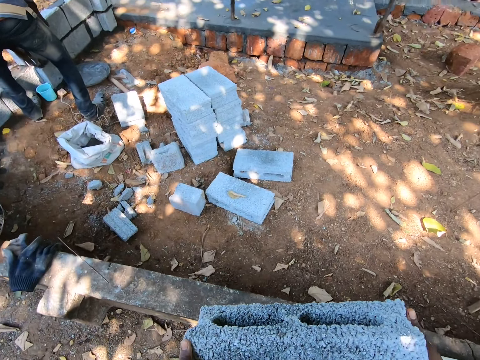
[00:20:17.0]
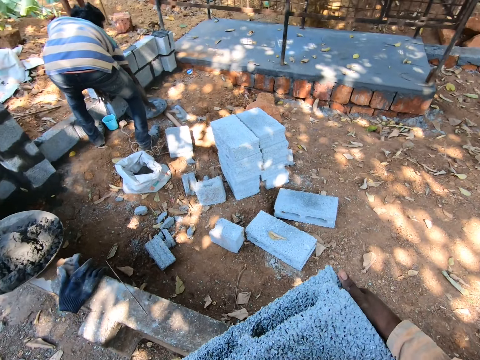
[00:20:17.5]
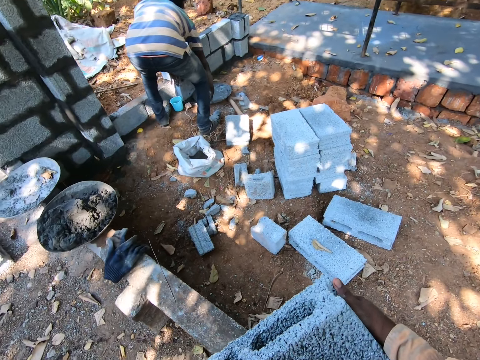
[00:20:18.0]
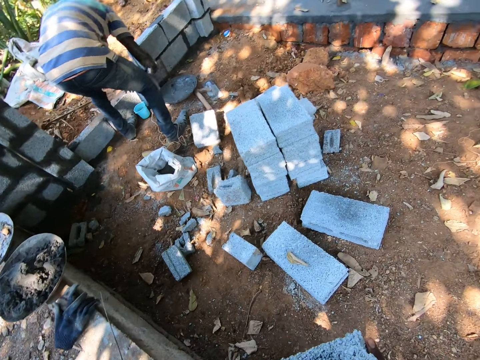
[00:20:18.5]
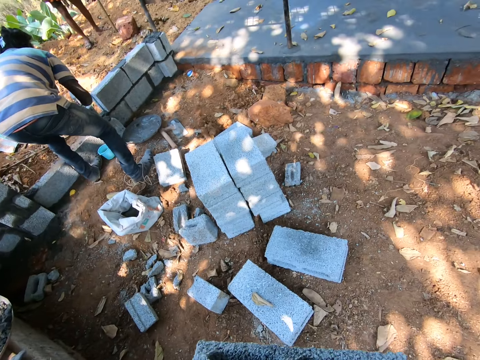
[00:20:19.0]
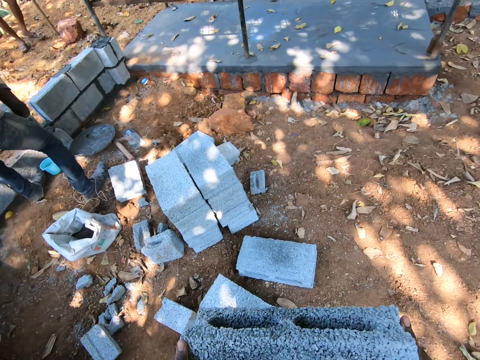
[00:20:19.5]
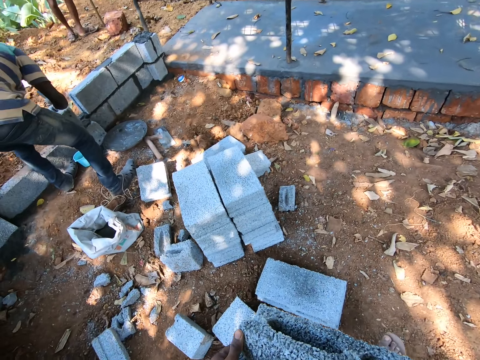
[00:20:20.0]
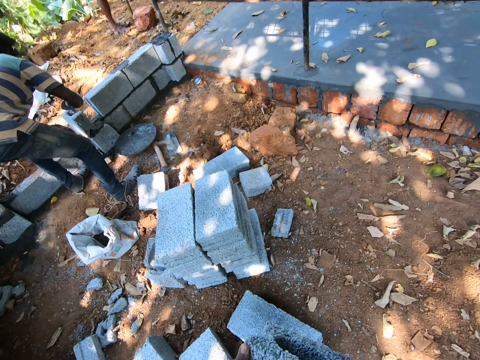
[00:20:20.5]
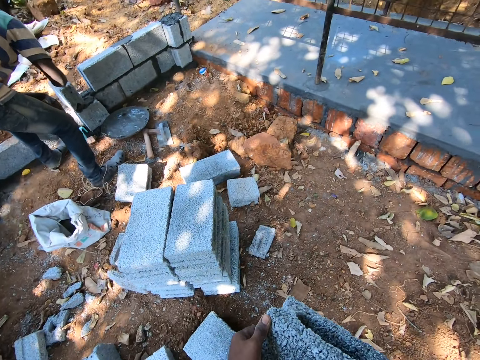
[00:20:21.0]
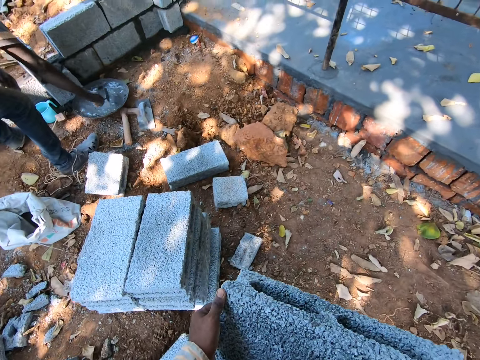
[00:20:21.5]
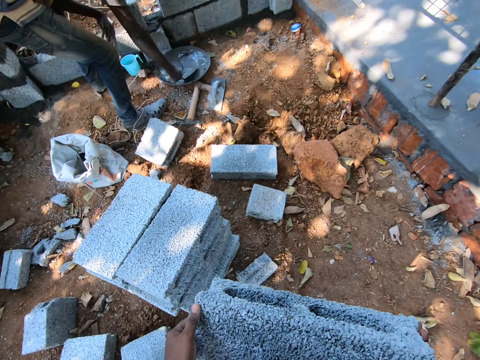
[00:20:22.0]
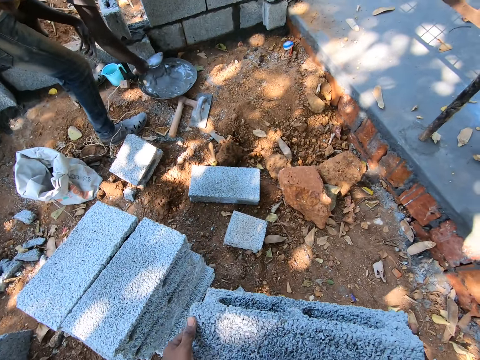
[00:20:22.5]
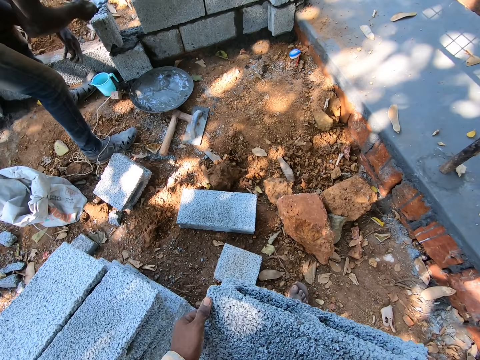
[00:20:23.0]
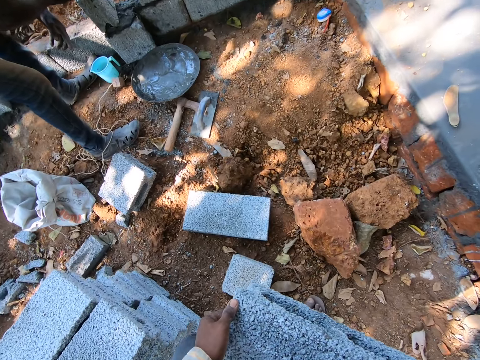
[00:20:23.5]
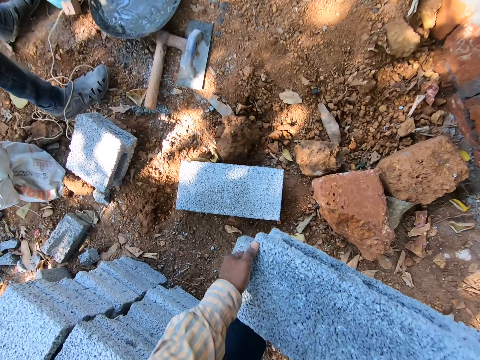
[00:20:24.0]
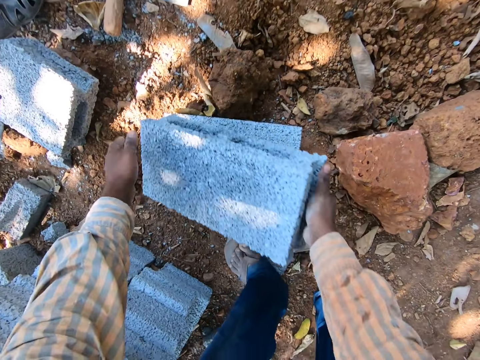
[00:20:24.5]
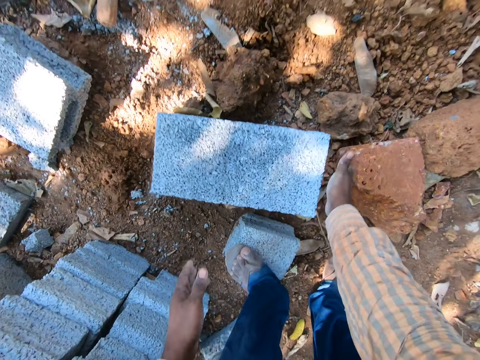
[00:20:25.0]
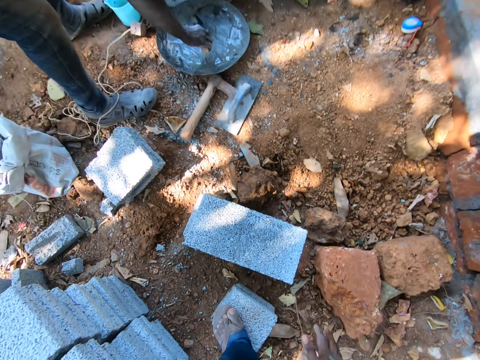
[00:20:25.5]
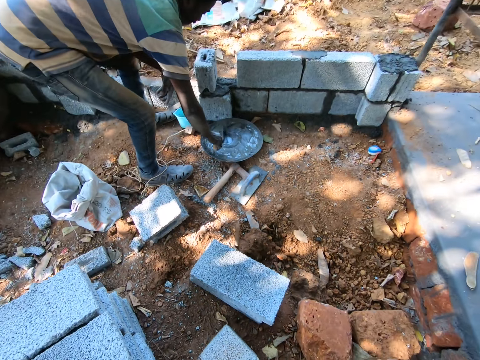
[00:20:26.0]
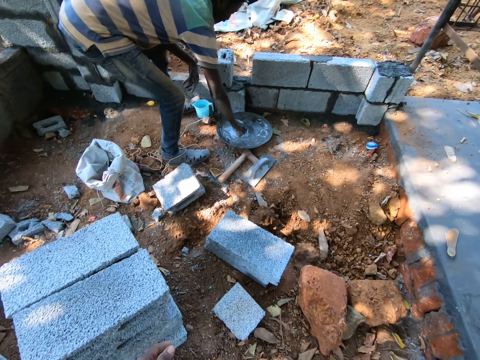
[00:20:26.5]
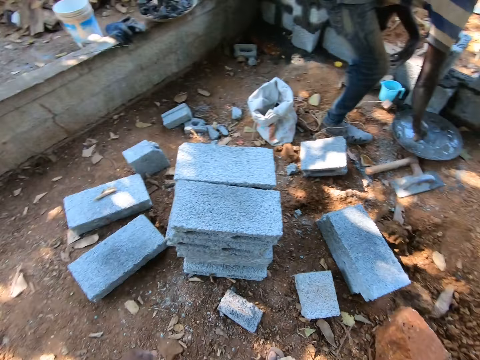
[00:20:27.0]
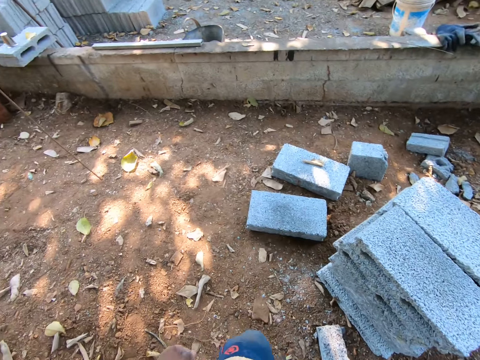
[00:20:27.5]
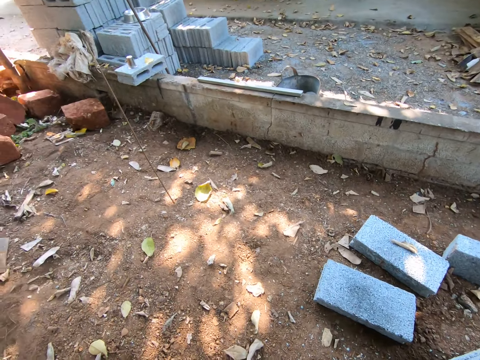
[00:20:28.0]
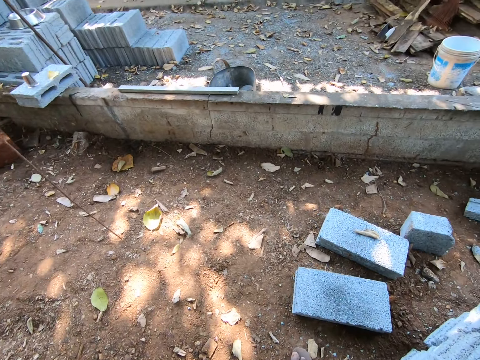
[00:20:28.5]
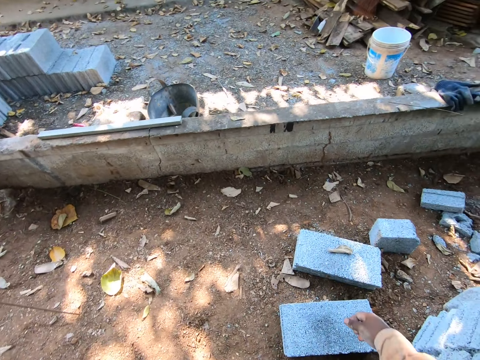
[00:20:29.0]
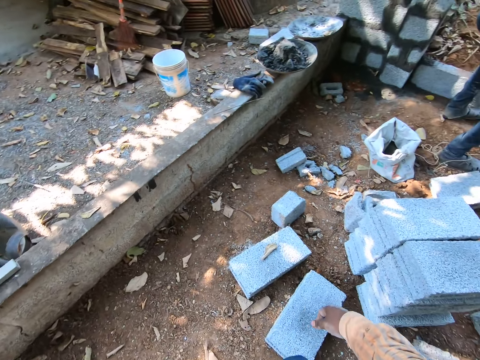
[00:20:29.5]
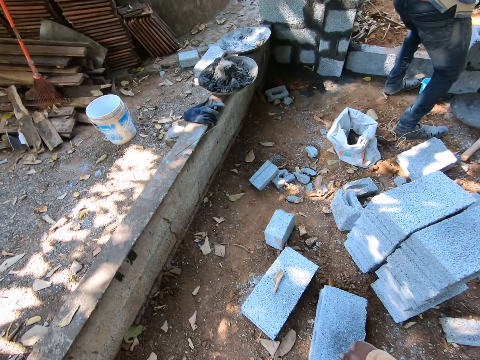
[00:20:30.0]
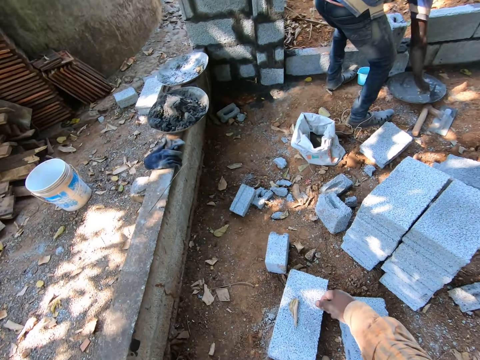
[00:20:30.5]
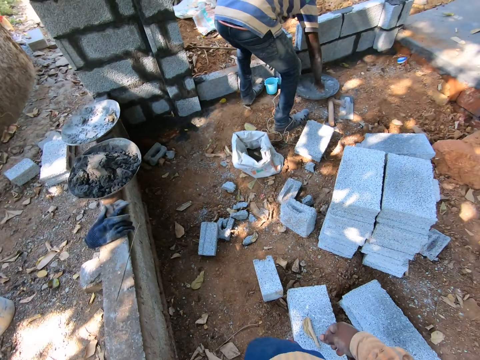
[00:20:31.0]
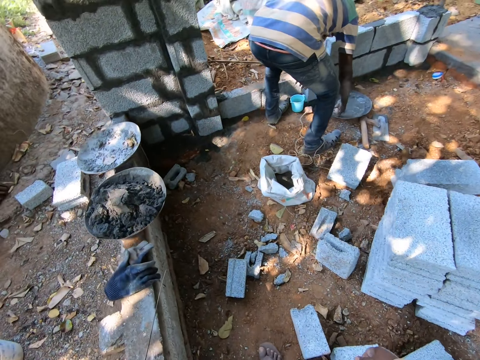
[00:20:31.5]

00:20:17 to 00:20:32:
The man scoops the cement in the head pan with the hand trowel in his right hand. The camera wearer converses with the man. The man pours the cement into the block with the hand trowel in his right hand. The camera wearer drops the block on the block on the floor with his hands. The man hits the hand trowel on the head pan with his right hand. The camera wearer walks.

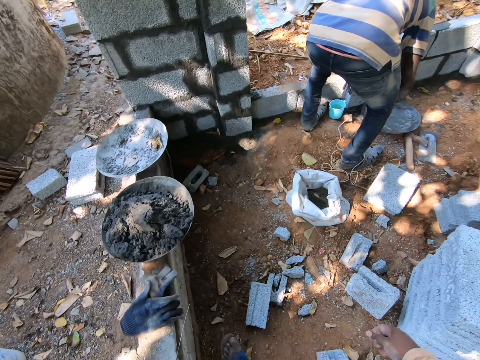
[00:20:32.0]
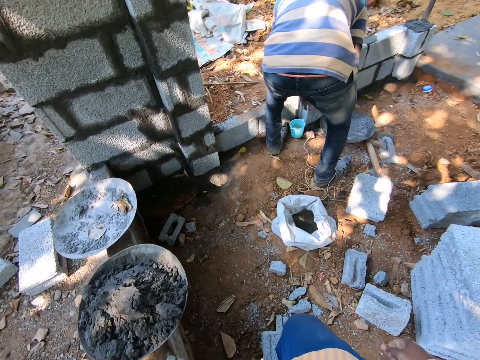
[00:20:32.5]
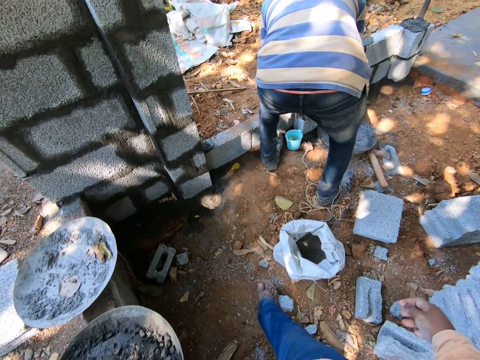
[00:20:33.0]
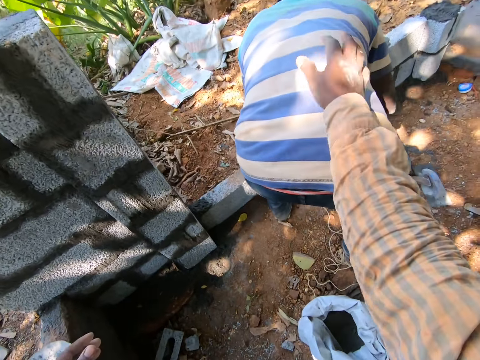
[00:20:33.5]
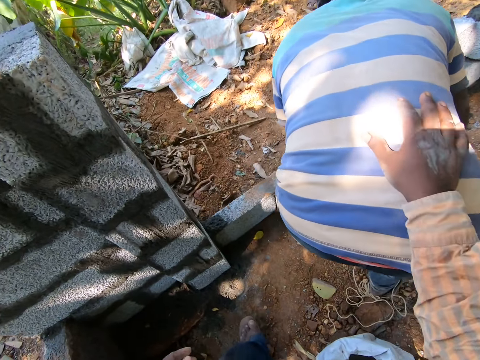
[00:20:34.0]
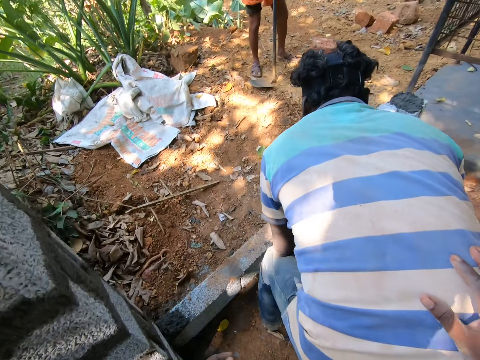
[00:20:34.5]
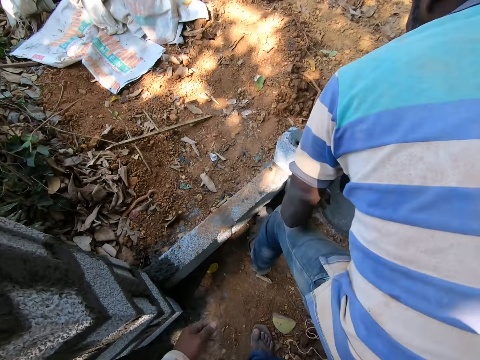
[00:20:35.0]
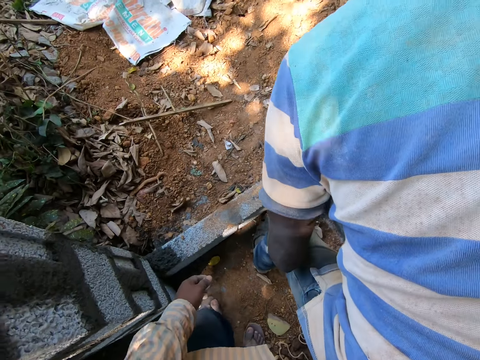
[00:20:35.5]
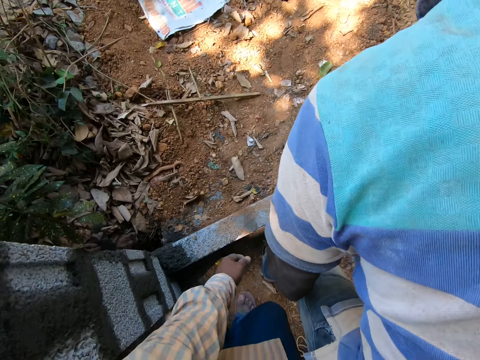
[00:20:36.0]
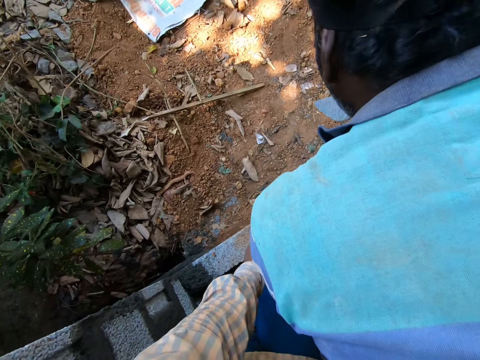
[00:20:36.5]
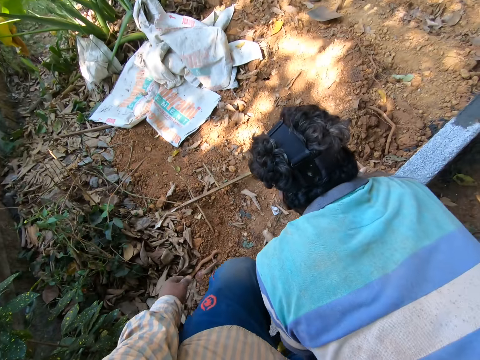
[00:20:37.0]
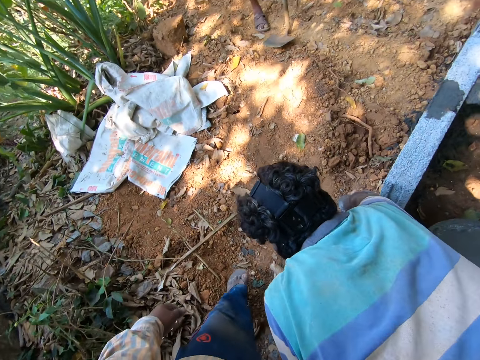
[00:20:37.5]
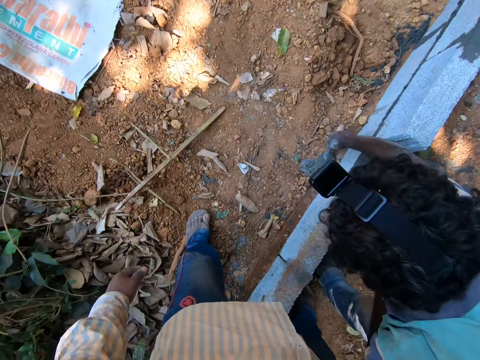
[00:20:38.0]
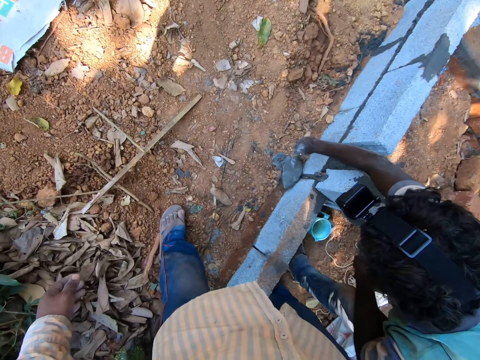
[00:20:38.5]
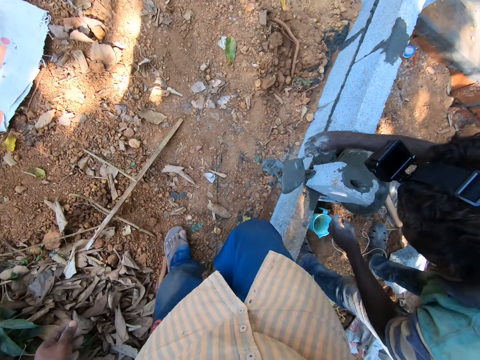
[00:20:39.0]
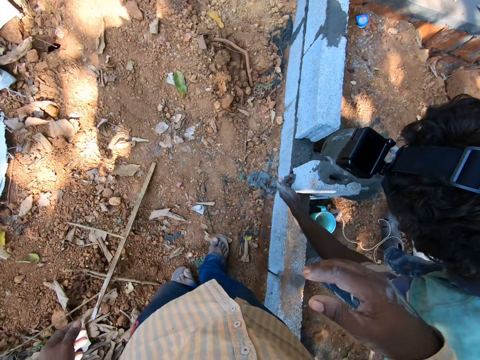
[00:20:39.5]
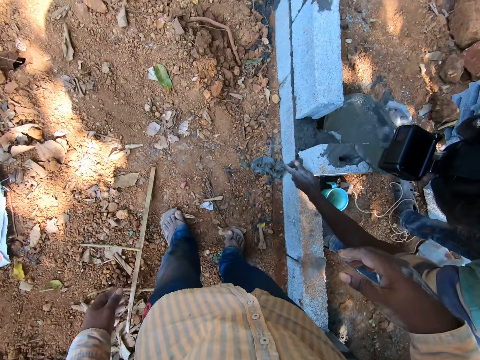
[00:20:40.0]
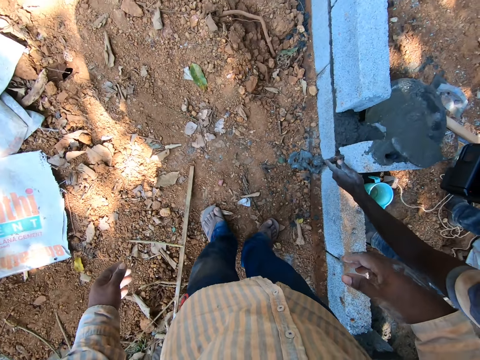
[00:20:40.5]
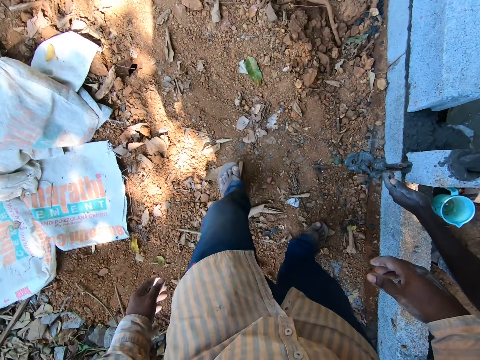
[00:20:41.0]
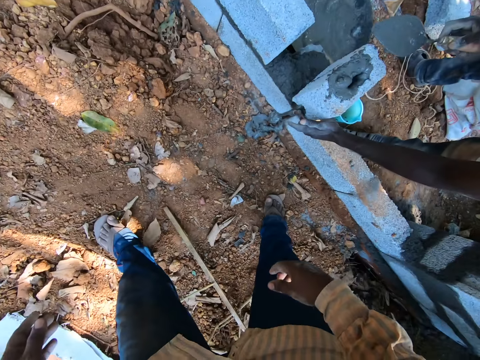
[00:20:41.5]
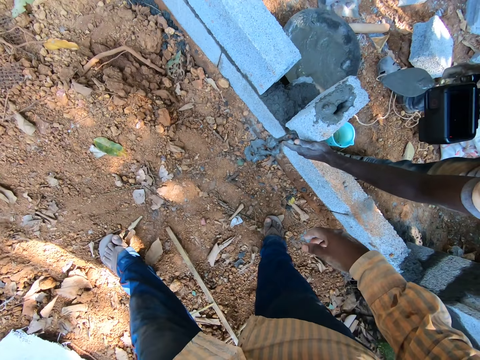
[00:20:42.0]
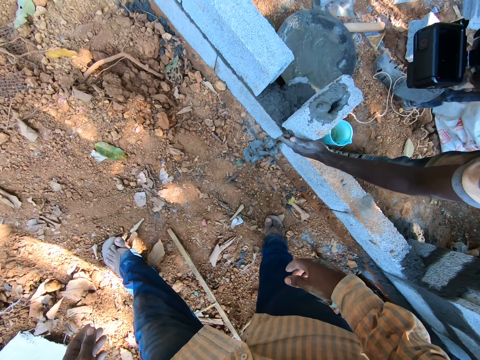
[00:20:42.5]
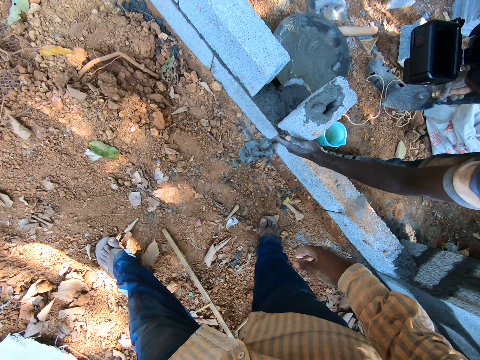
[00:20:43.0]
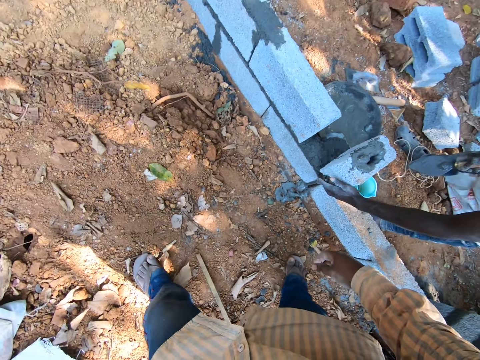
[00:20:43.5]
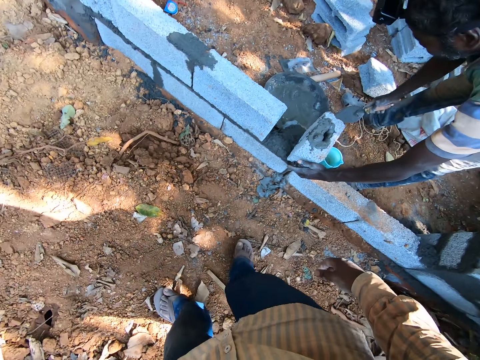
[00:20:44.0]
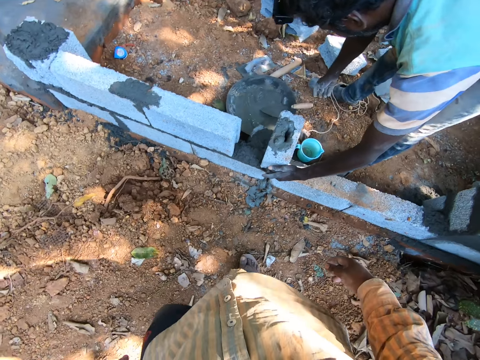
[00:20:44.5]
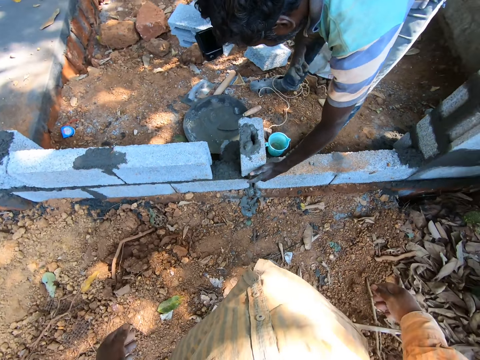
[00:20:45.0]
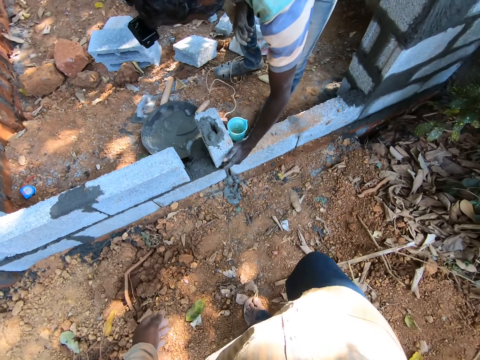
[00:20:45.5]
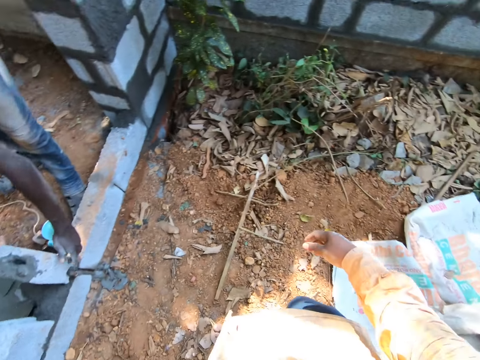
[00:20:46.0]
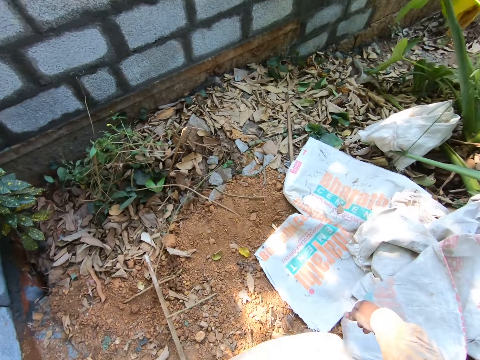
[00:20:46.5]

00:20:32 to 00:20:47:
A man converses with another man. The camera wearer touches the back of the first man with his right hand. He looks around. The first man scrapes some cement from a wall with the hand trowel in his right hand. The man pours the cement in the block with the hand trowel in his right hand. The man drops the hand trowel in the head pan with his right hand.
